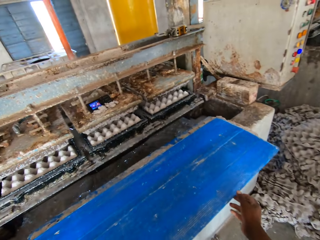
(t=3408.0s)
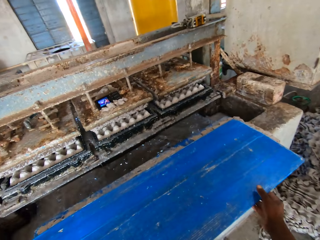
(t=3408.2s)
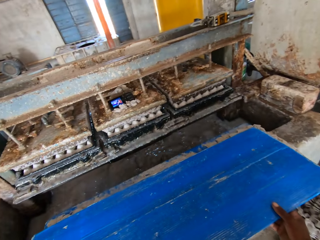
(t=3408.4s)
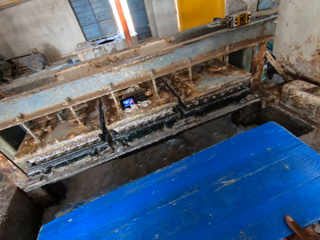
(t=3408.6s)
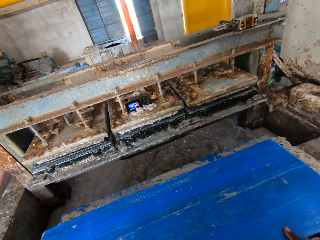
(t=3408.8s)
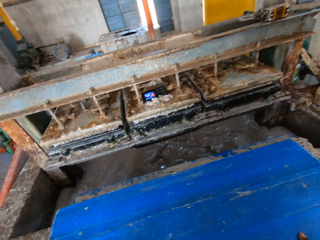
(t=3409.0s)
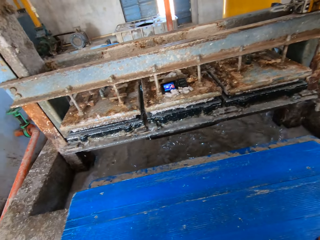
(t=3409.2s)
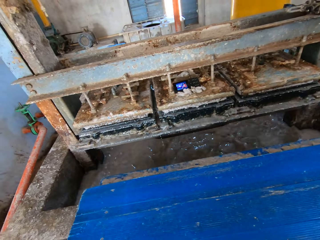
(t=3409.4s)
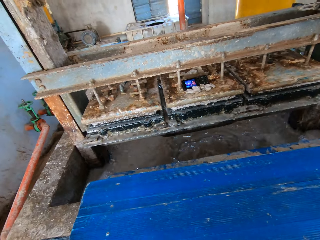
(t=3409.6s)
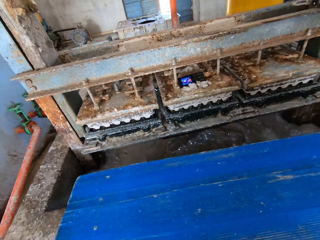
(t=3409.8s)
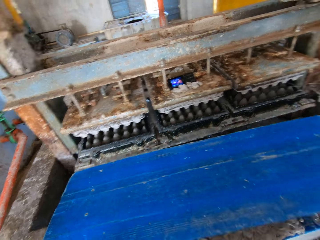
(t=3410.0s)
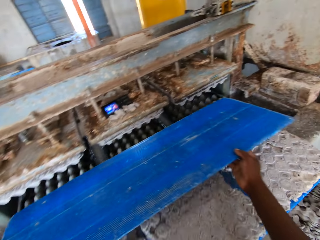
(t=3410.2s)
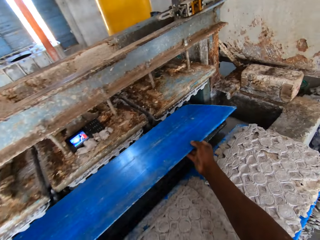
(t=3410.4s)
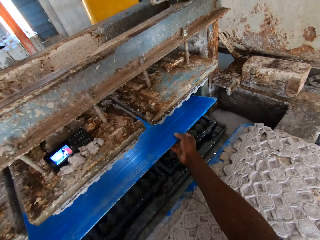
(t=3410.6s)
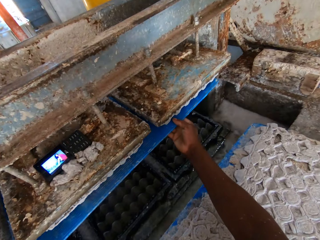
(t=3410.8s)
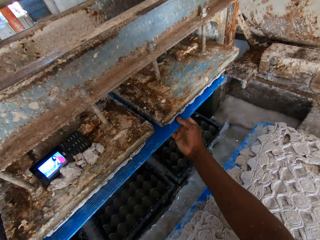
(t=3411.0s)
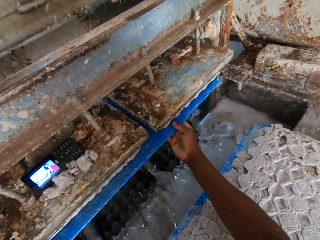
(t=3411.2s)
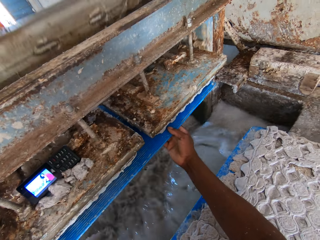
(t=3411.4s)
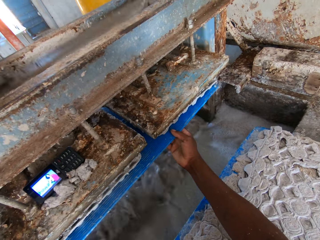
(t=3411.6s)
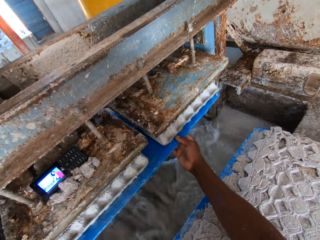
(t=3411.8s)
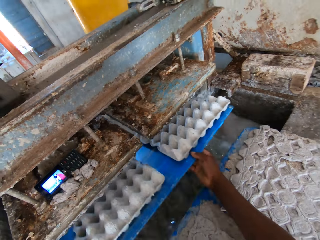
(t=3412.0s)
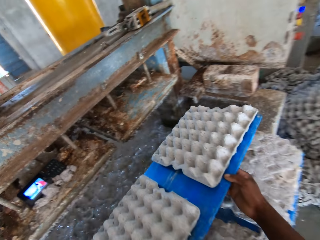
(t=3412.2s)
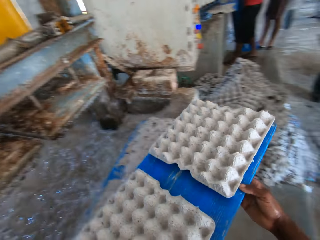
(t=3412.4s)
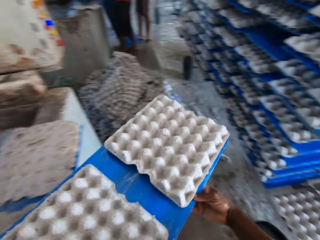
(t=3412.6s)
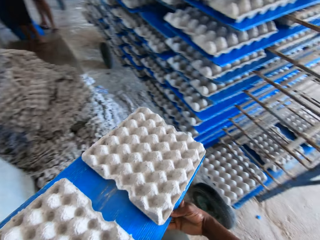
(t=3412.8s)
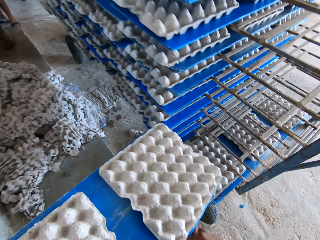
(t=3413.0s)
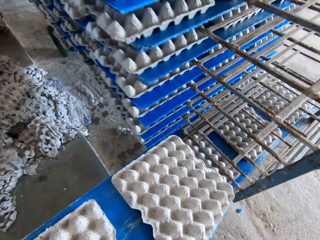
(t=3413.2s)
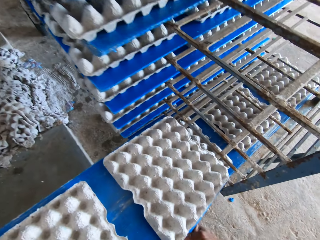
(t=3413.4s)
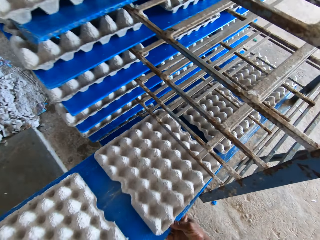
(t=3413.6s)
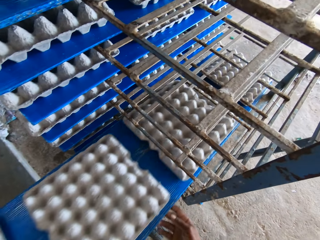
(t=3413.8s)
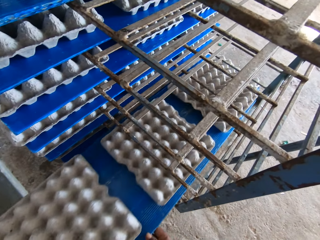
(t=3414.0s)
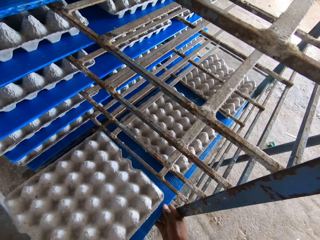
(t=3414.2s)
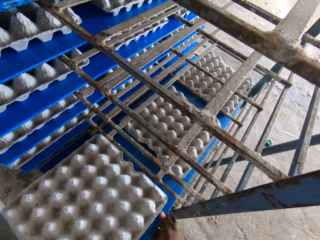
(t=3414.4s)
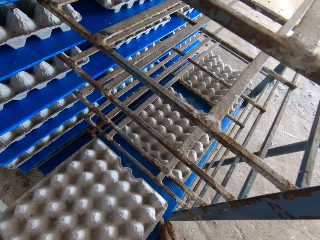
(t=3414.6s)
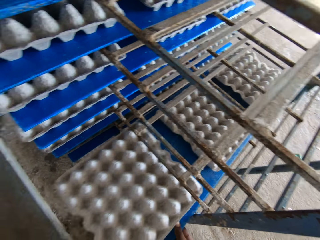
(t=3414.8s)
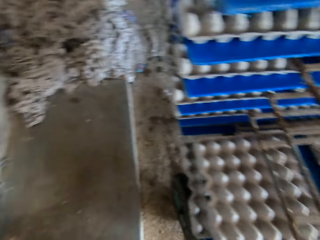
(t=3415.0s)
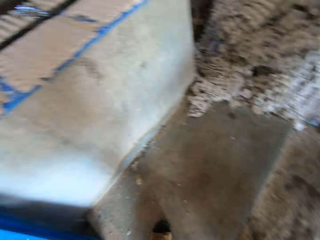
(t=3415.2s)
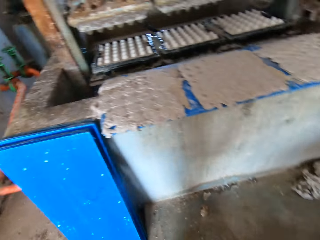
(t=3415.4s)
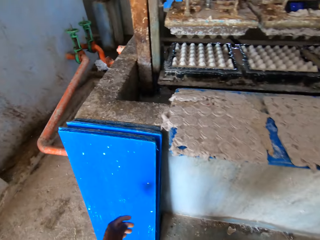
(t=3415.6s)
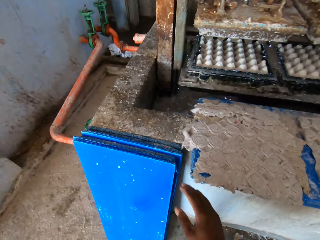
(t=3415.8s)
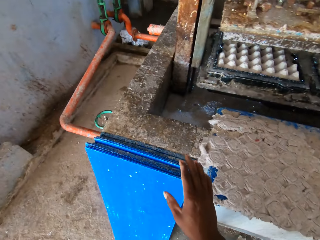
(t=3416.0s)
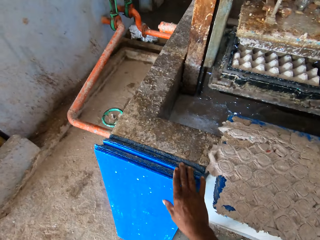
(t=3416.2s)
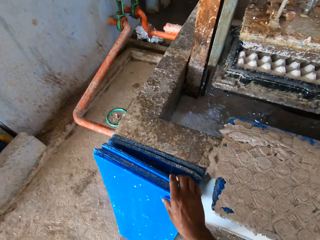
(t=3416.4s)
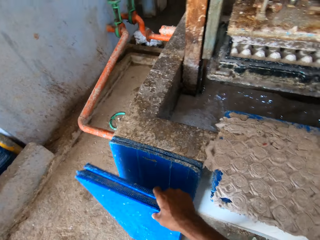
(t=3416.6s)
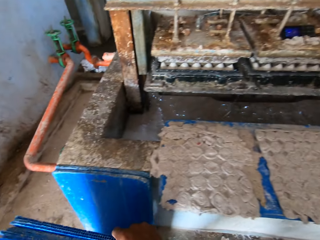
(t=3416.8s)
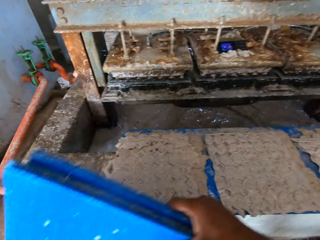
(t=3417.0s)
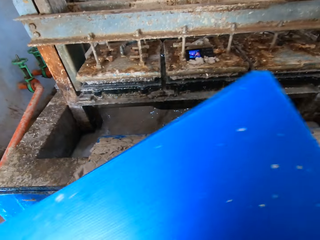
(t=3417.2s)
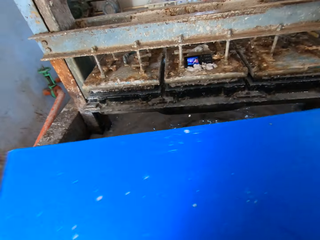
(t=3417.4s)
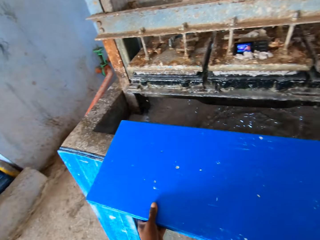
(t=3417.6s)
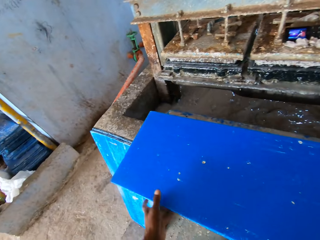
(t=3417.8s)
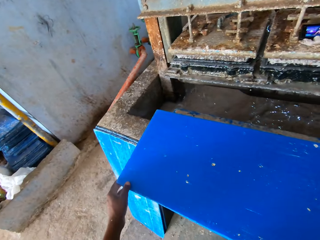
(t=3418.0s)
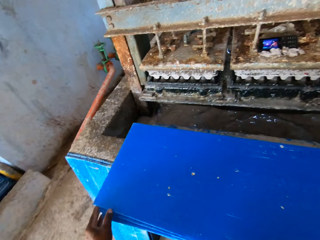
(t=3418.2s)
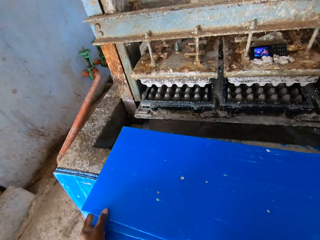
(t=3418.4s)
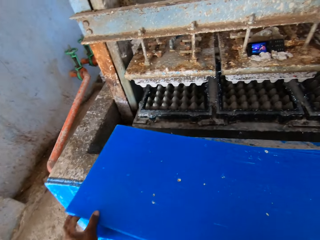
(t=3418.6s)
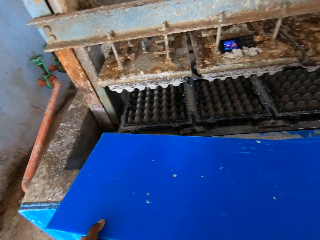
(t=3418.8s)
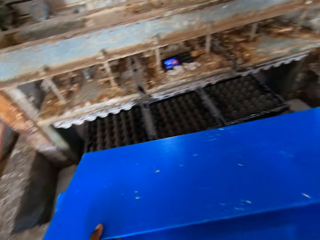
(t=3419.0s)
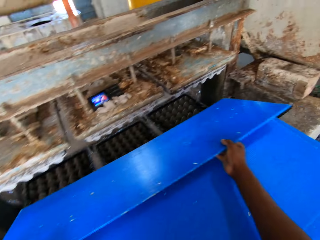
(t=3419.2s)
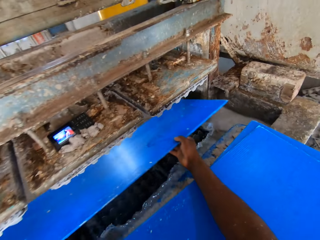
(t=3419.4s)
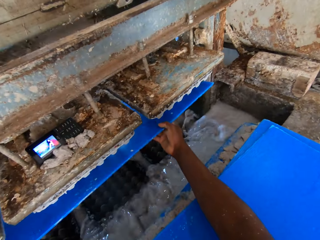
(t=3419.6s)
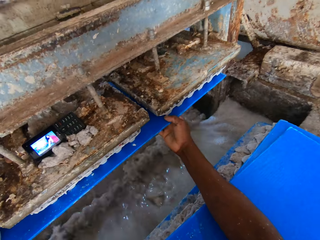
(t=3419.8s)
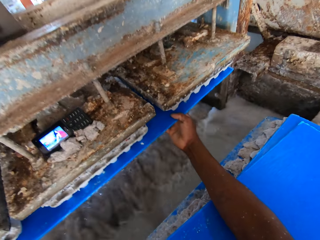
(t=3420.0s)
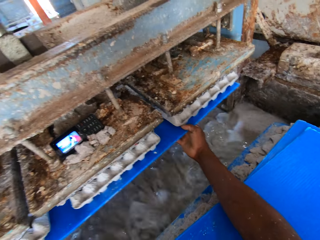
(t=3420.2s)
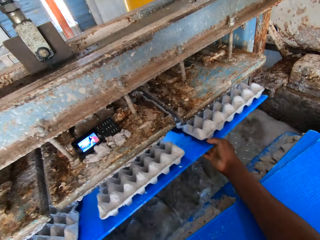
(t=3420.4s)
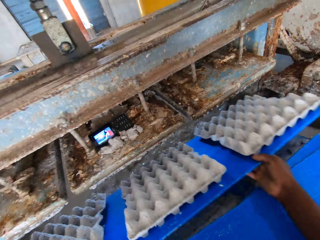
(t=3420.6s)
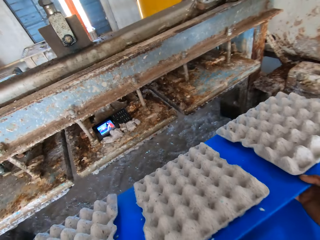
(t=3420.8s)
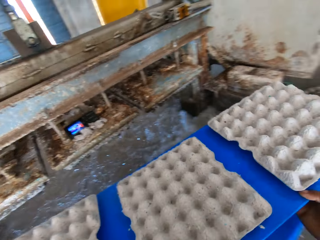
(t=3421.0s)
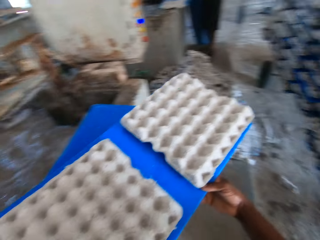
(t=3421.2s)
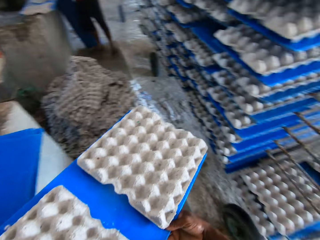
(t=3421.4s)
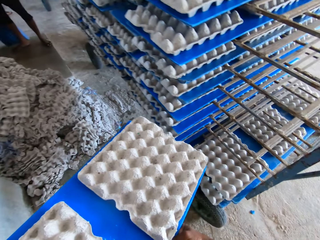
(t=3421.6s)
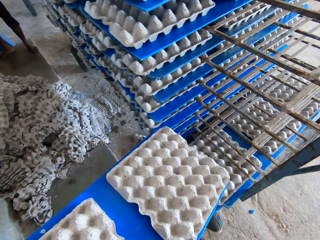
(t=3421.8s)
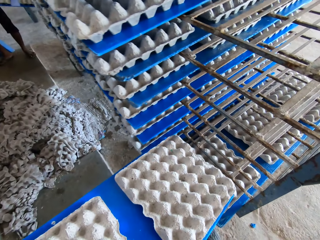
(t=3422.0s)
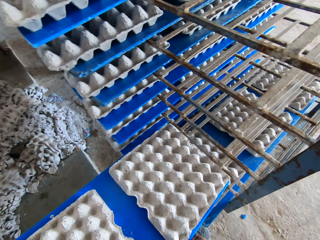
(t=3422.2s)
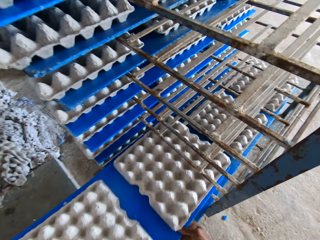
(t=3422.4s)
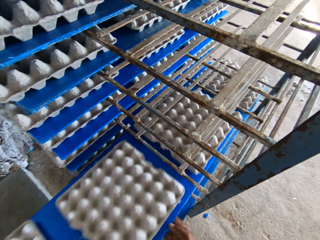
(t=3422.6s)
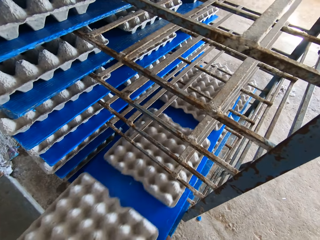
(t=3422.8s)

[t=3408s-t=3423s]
The camera wearer takes the board. They move the board to the machine. They move the board with crates to the stand. They take the boards from the floor. They put the boards on the machine counter. They take the board. They move the board to the machine. They move the board with crates to the stand.

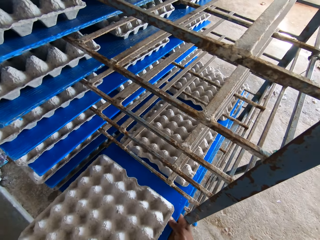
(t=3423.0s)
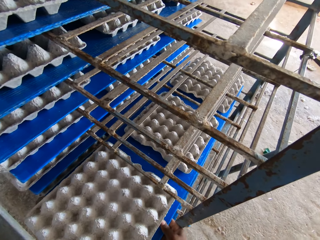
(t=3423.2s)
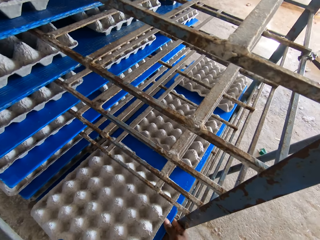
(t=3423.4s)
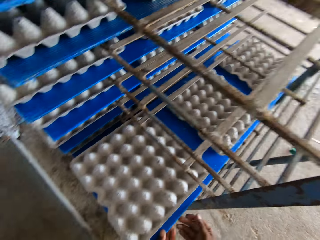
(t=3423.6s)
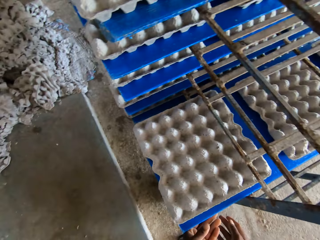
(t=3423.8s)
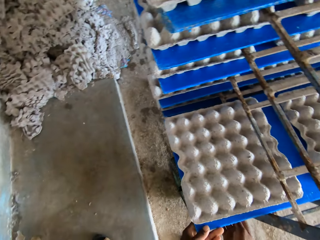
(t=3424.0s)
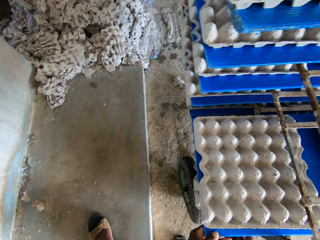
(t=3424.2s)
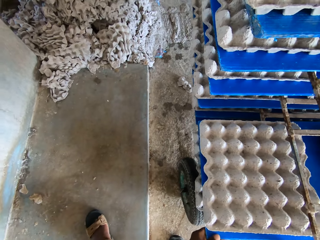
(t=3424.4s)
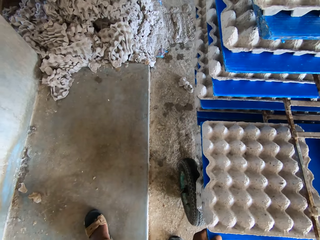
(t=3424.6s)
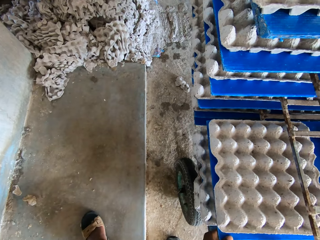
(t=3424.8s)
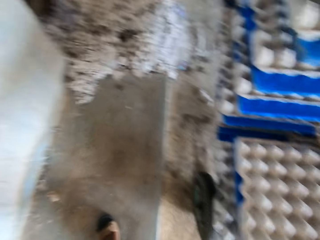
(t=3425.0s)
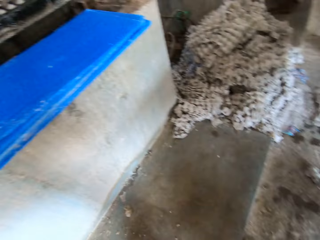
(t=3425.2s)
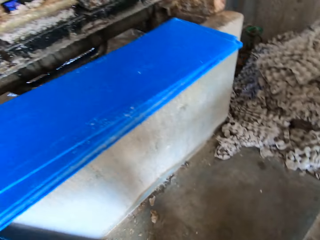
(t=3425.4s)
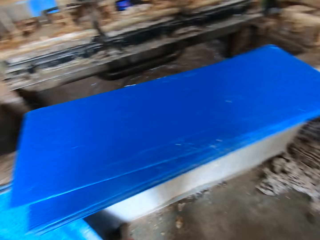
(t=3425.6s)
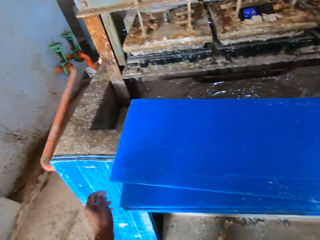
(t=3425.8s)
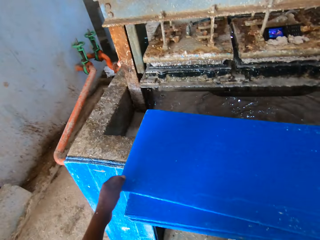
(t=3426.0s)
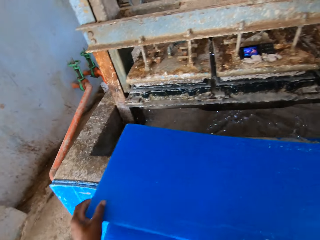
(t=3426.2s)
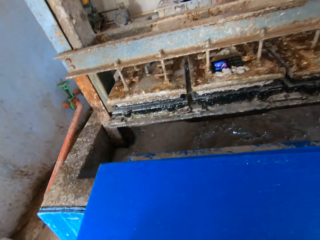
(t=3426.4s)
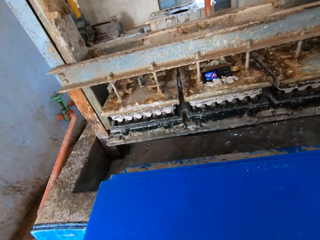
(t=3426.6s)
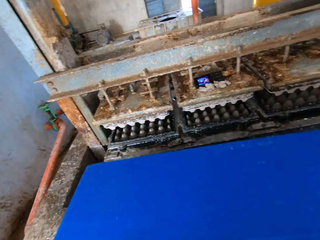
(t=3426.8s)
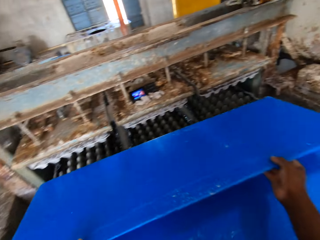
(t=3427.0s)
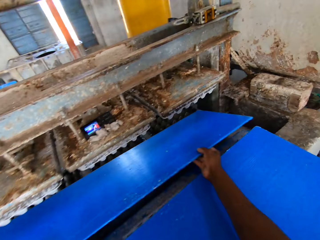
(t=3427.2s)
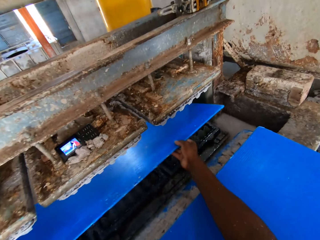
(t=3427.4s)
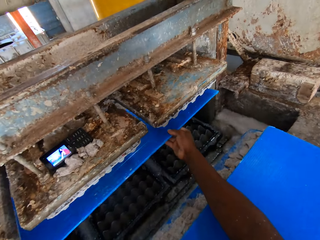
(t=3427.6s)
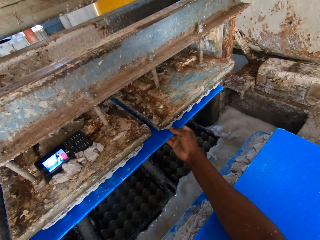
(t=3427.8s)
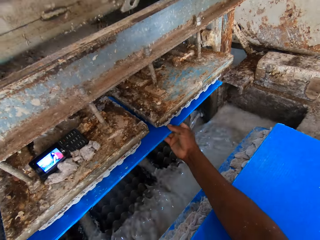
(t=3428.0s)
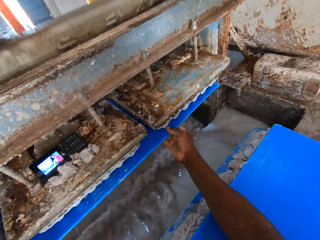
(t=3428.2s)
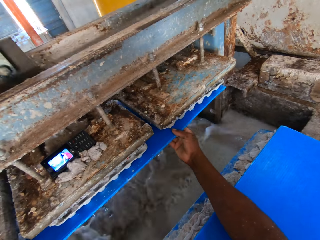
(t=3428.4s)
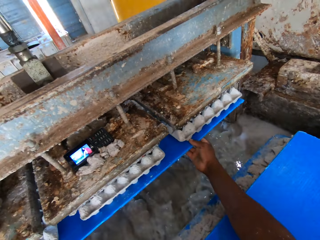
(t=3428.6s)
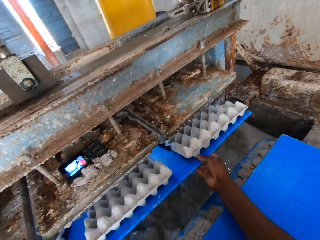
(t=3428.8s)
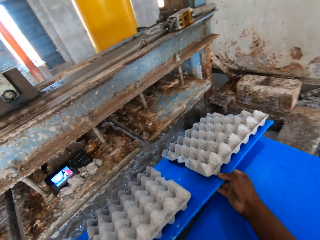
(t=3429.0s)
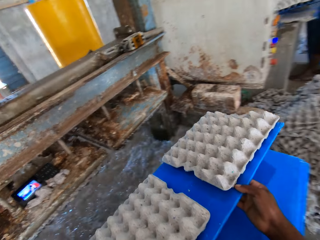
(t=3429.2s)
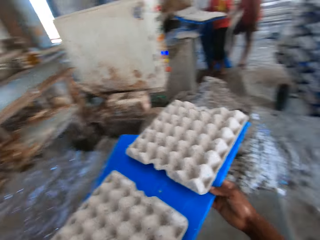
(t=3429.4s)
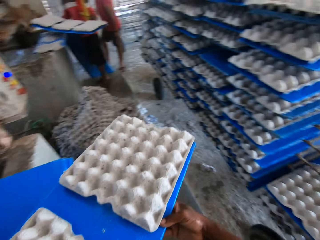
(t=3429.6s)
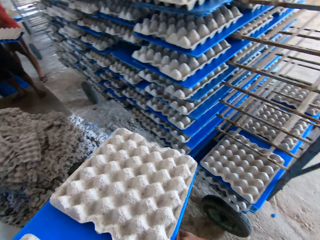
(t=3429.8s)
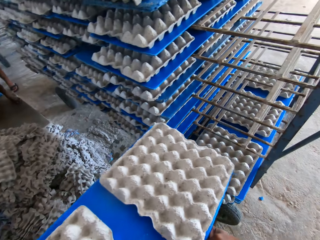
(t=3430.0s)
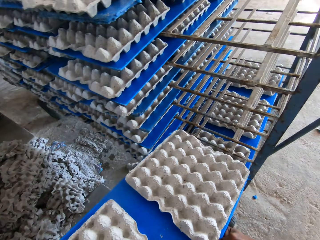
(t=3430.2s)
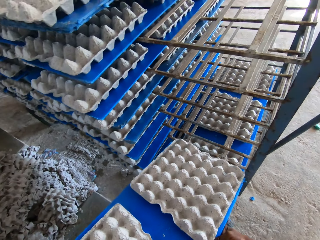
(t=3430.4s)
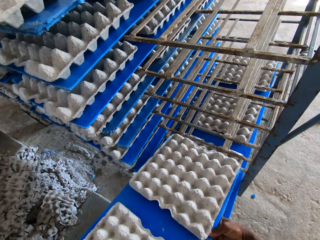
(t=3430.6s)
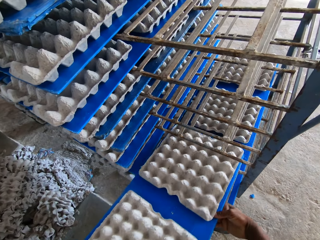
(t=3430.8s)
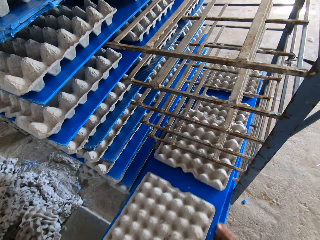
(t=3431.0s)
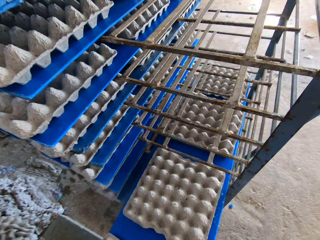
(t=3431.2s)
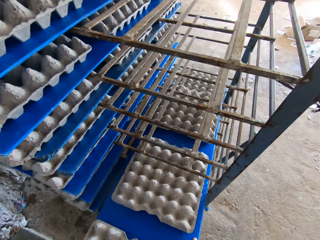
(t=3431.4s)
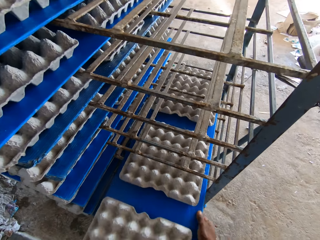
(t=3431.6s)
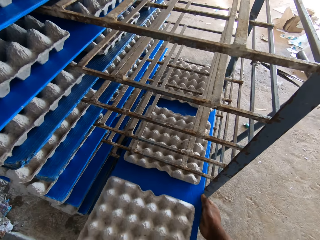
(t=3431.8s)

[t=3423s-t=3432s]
The camera wearer takes the board. They move the board to the machine. They move the board with crates to the stand.
